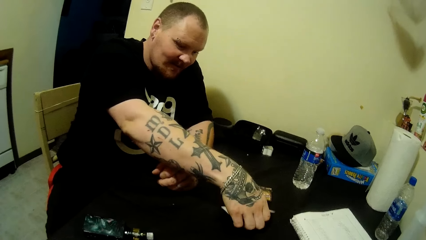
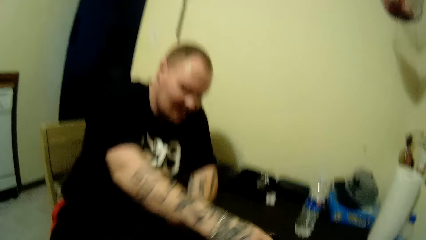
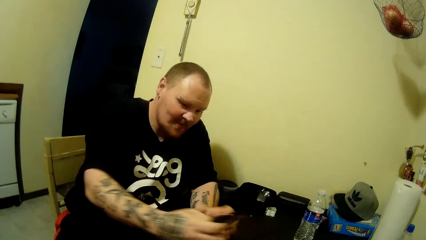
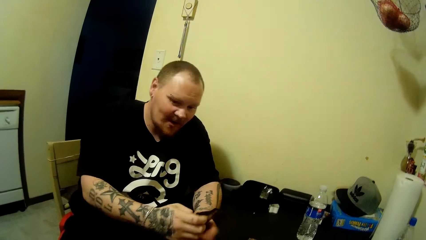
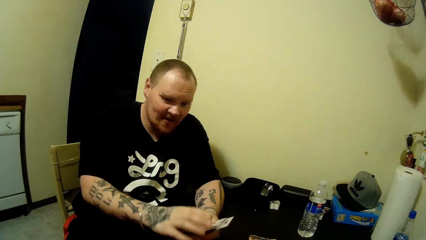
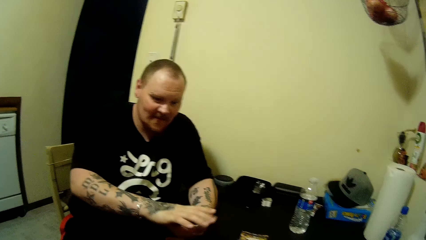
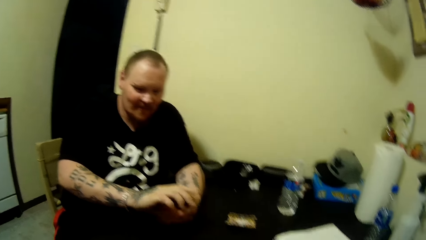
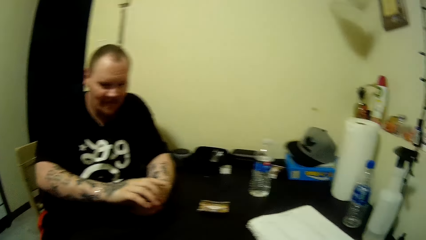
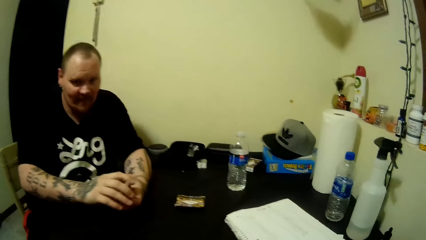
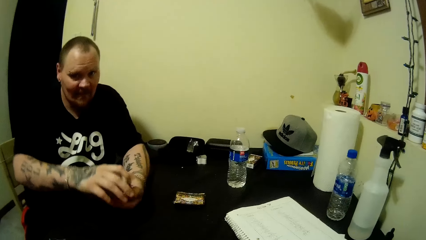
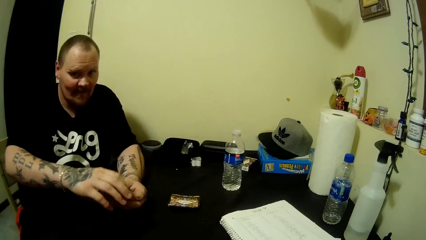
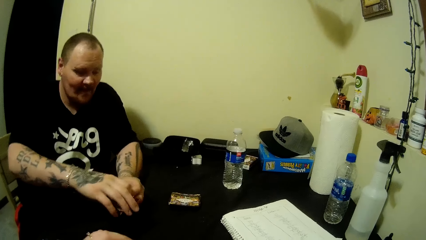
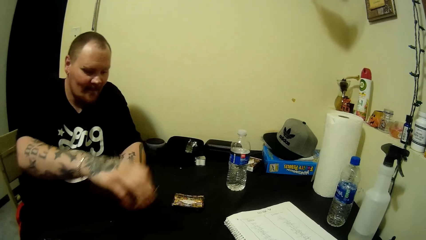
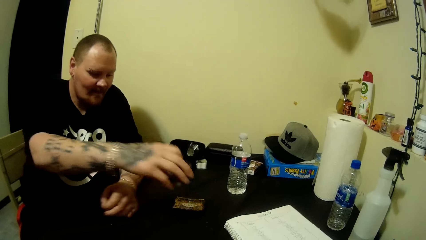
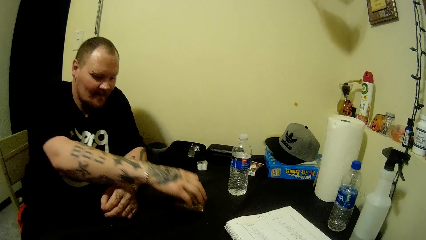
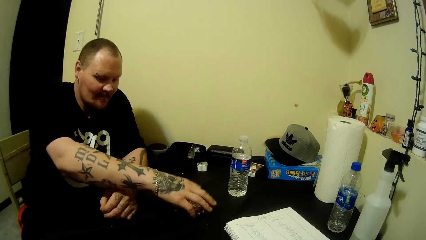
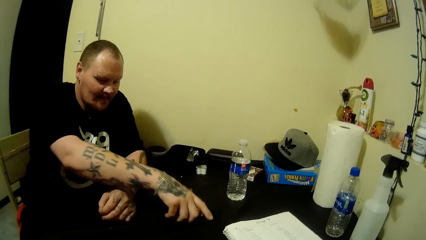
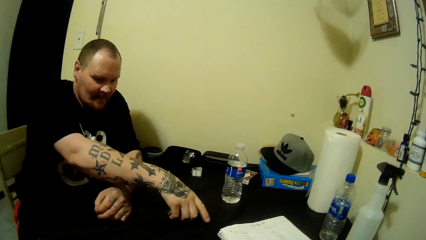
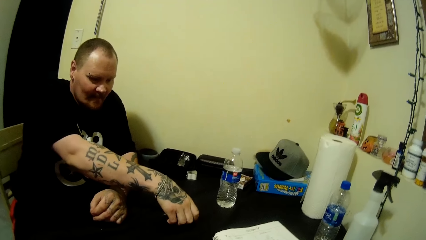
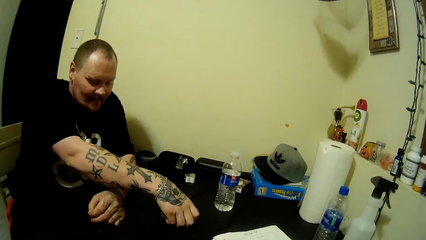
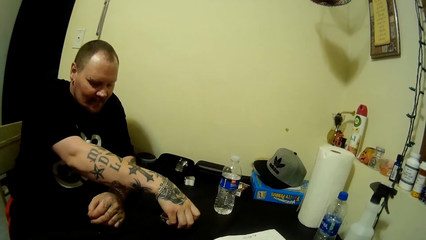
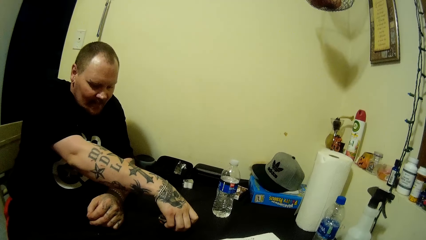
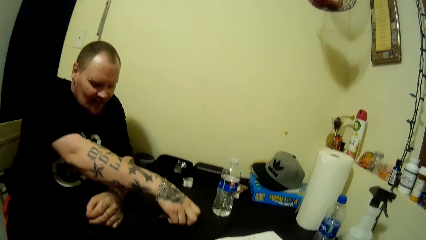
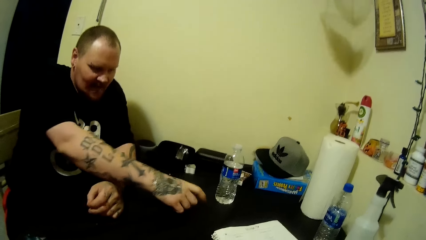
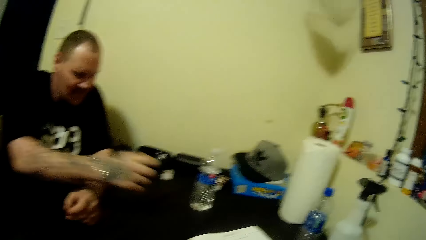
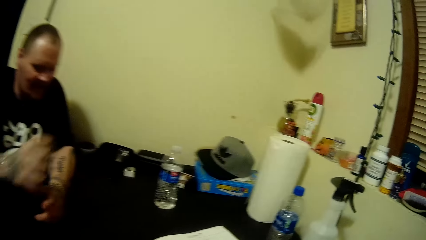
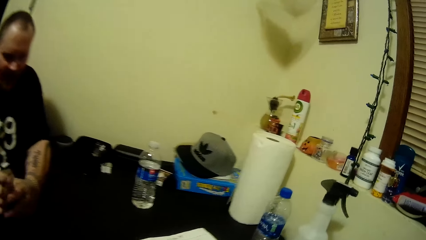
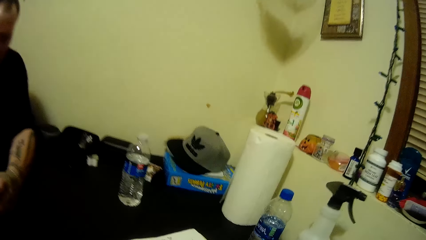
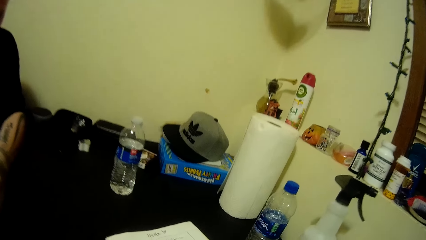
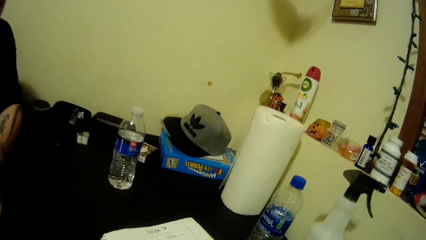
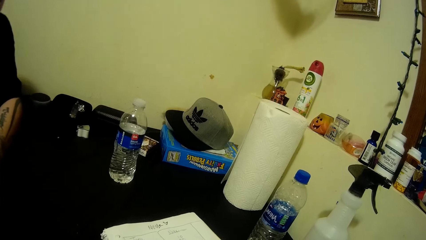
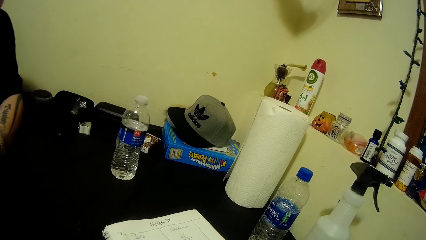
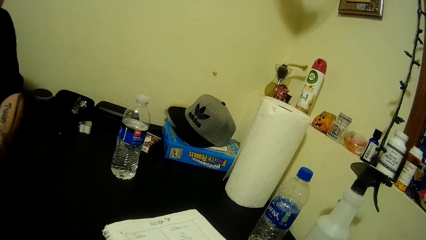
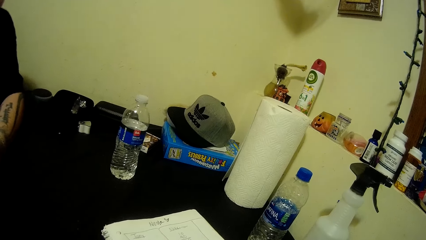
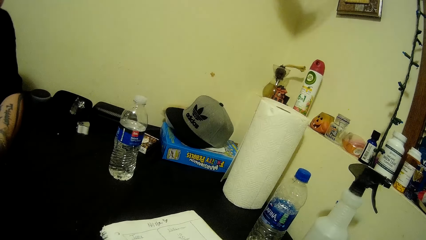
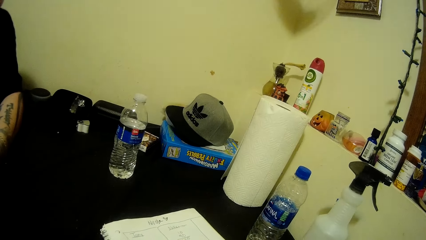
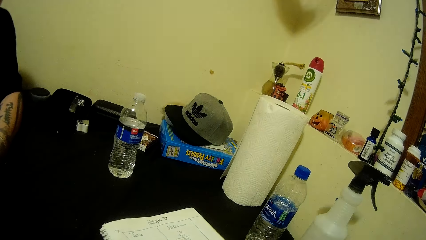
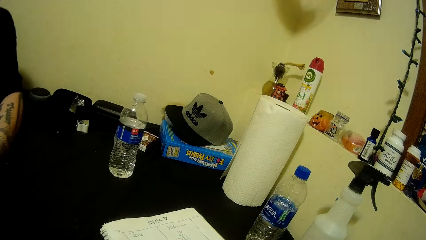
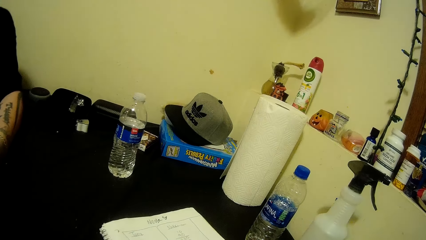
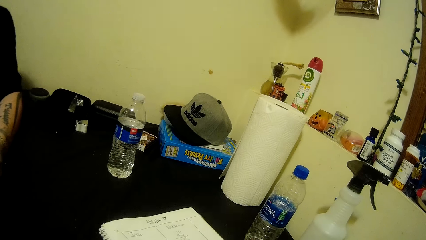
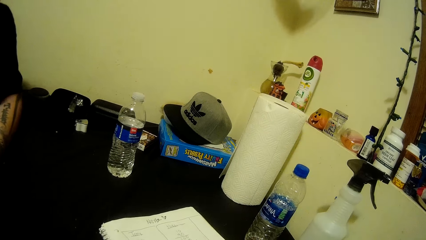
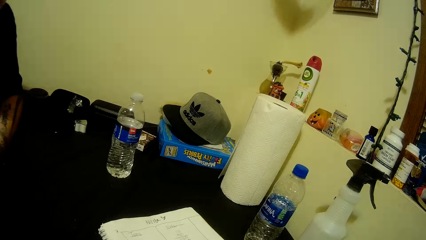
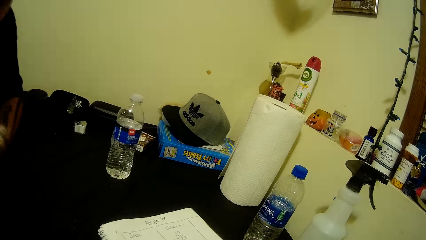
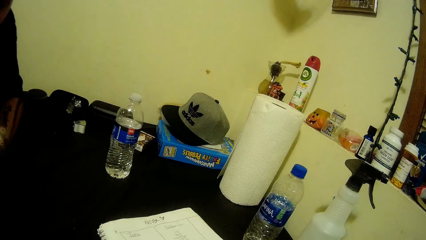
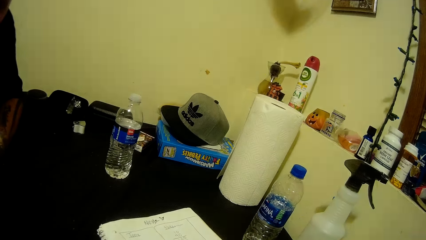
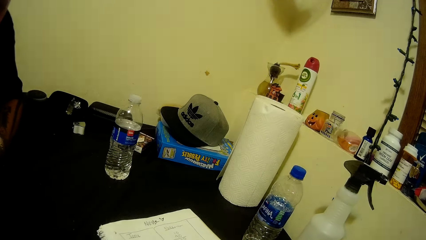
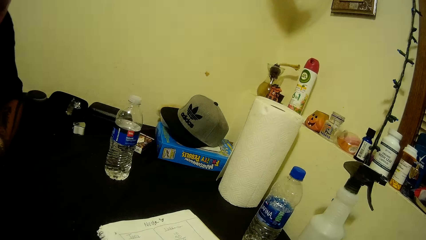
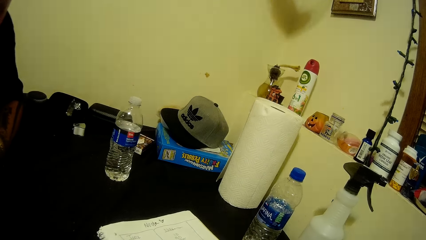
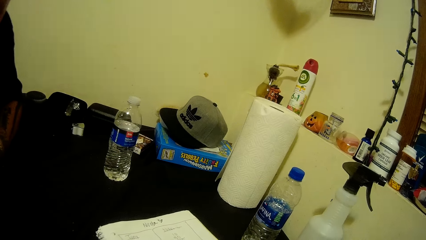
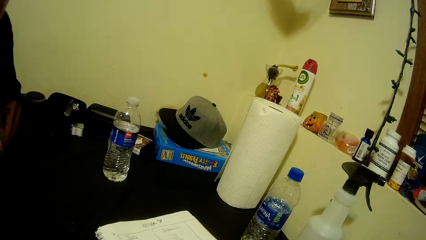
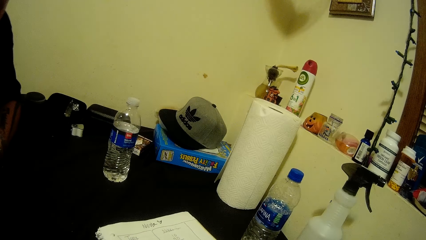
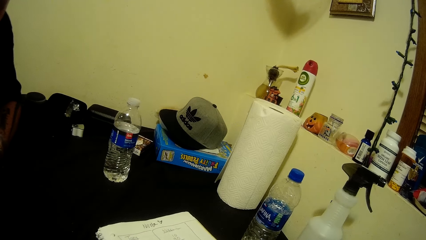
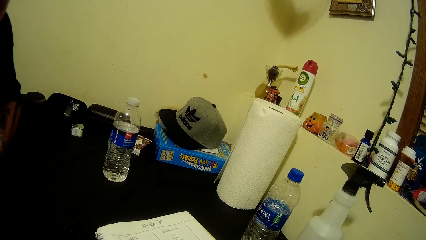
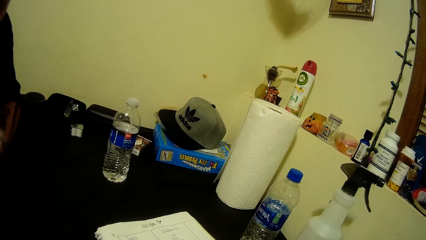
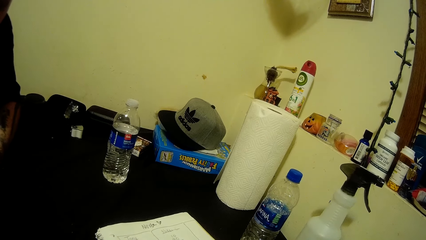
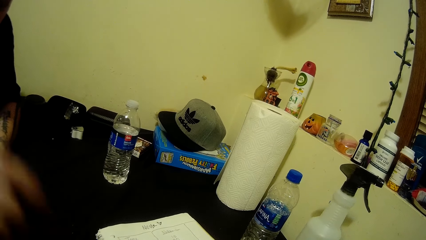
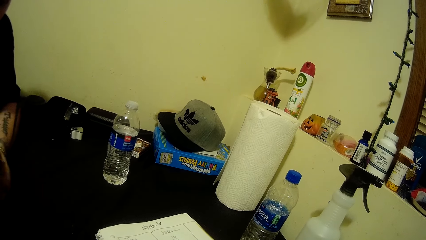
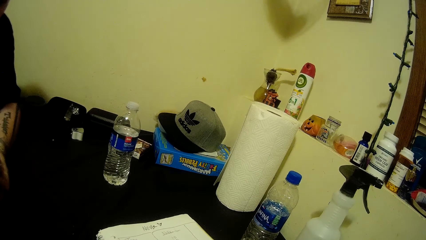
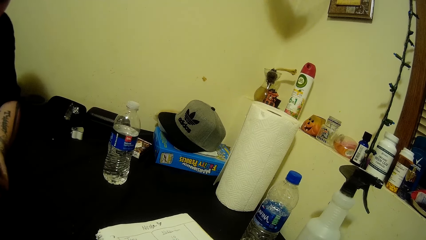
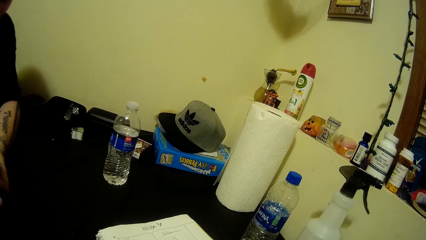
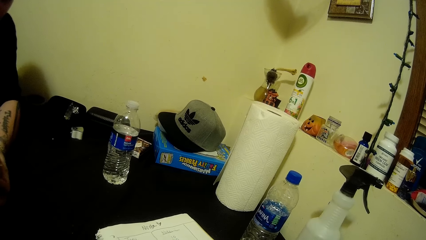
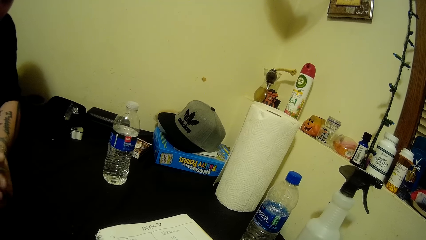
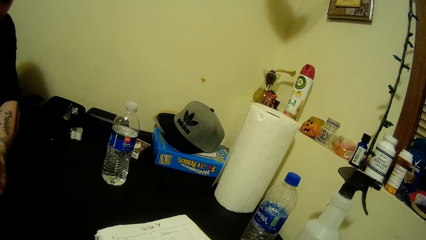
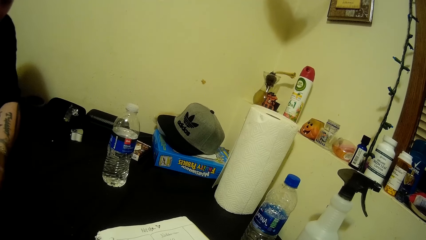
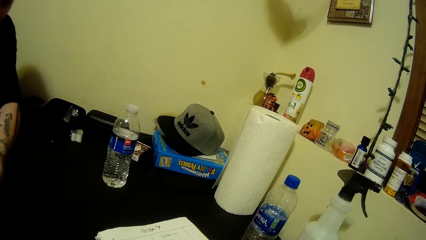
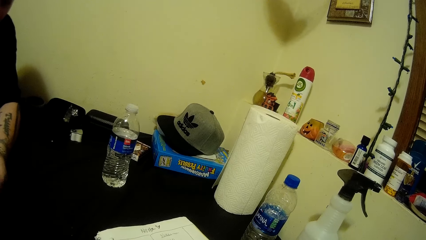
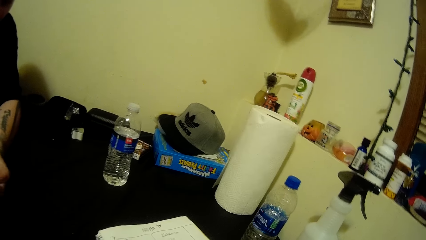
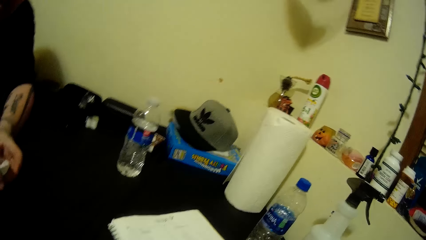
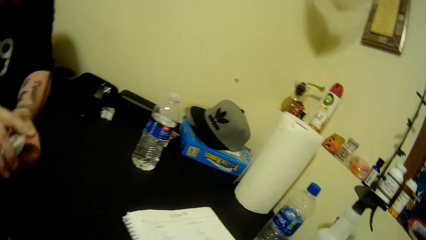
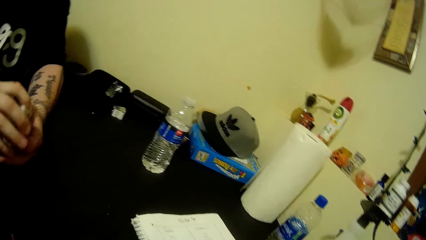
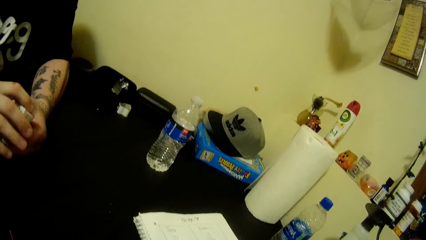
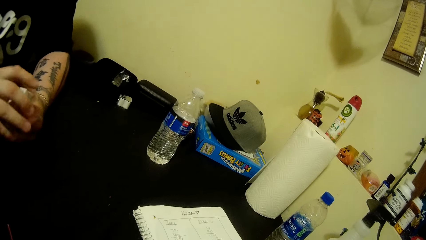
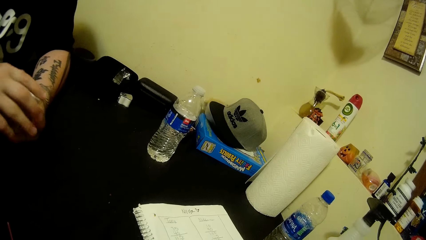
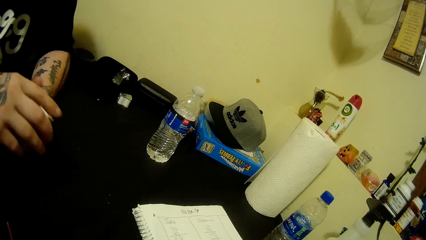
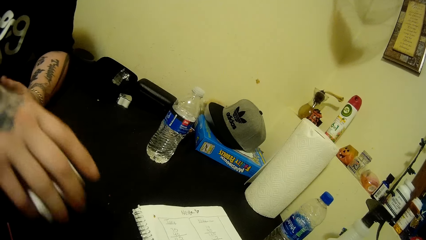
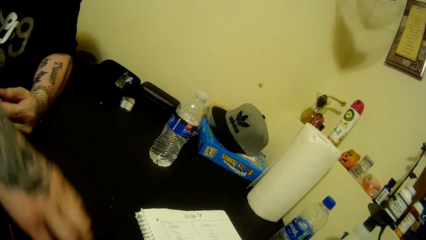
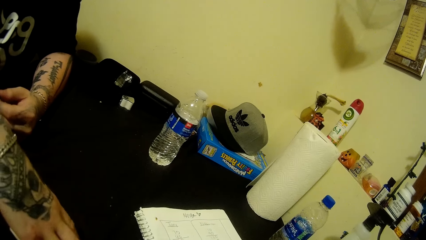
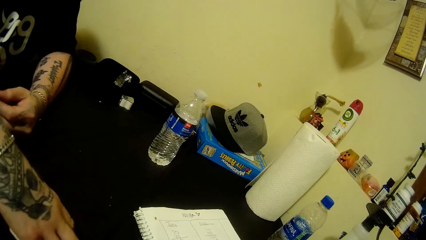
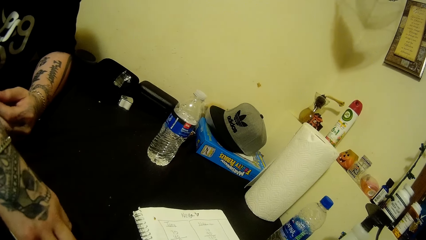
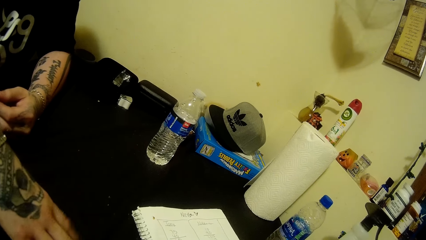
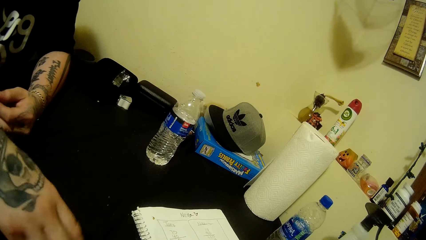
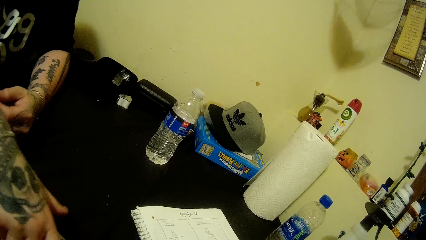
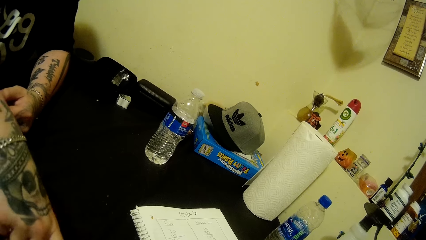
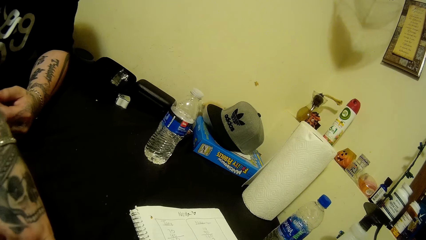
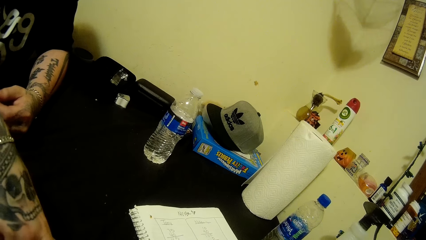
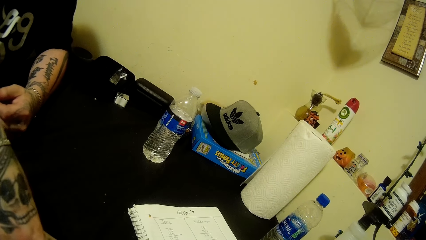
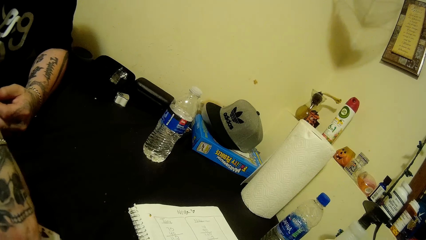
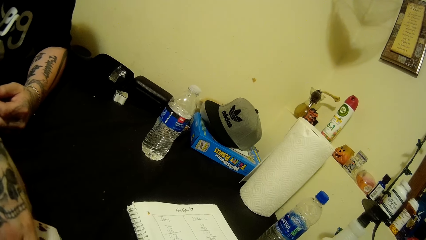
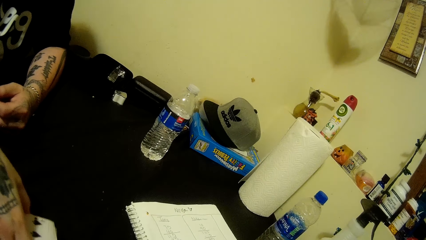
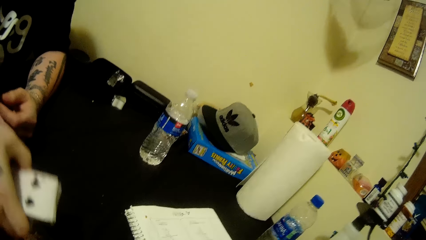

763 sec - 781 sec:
The camera wearer moves his hand. He looks at a book. The man drops cards on the table with his right hand. The man adjusts the cards.
